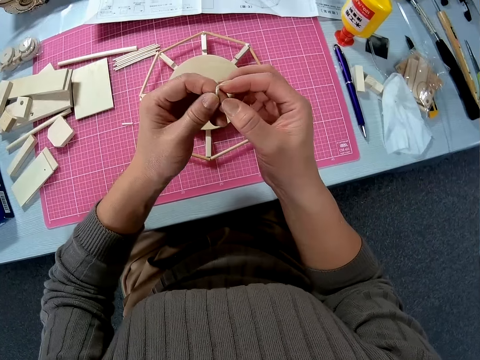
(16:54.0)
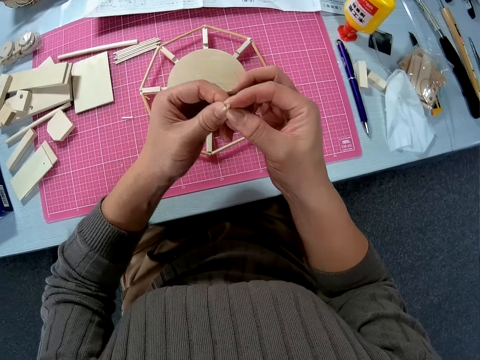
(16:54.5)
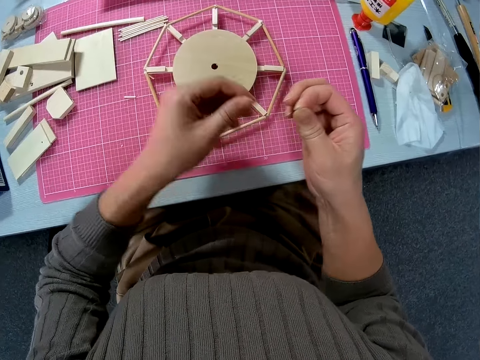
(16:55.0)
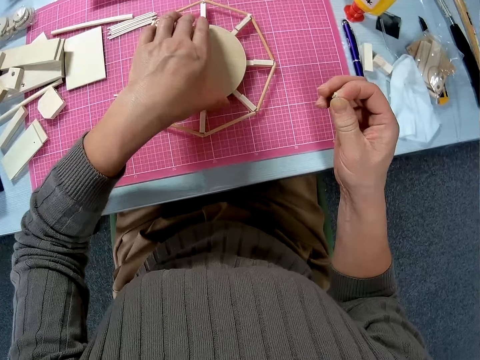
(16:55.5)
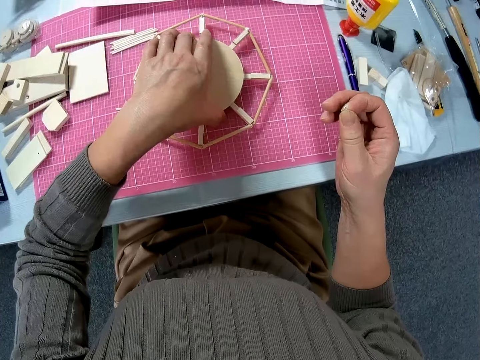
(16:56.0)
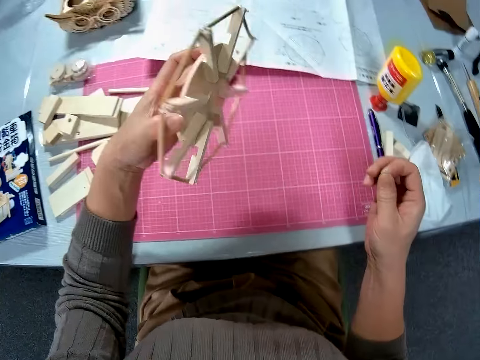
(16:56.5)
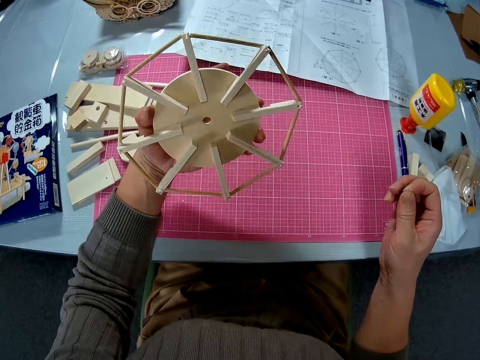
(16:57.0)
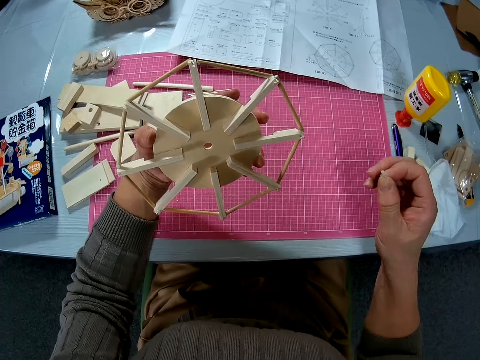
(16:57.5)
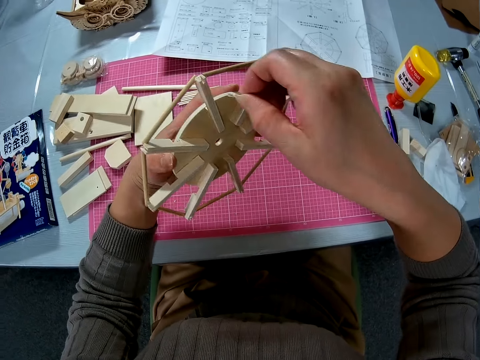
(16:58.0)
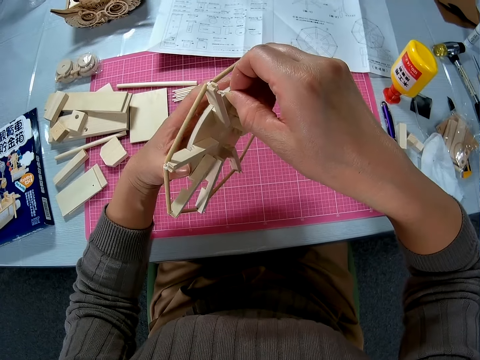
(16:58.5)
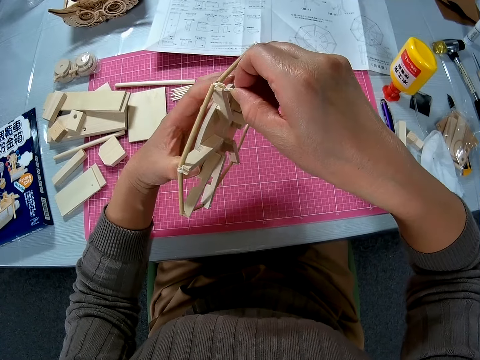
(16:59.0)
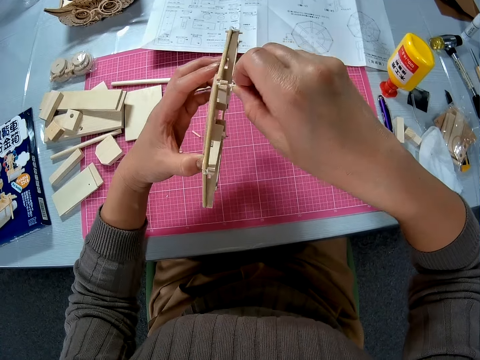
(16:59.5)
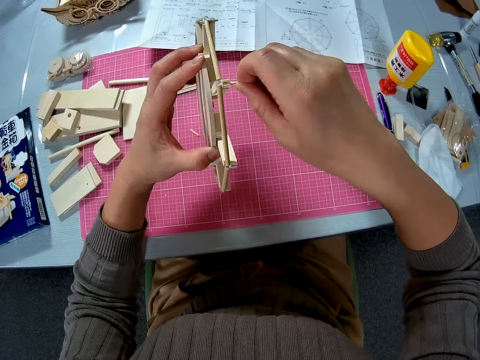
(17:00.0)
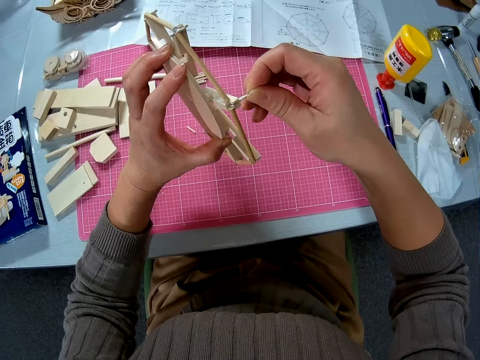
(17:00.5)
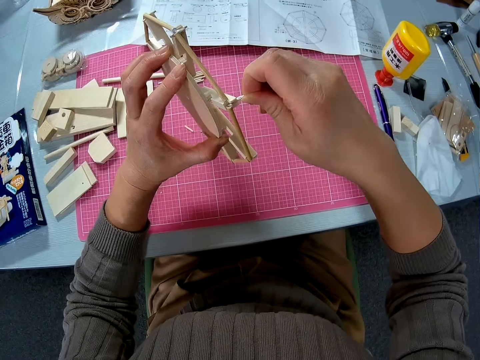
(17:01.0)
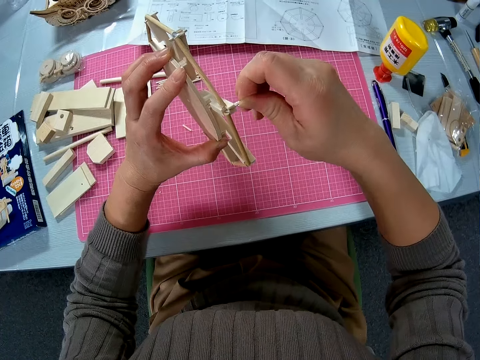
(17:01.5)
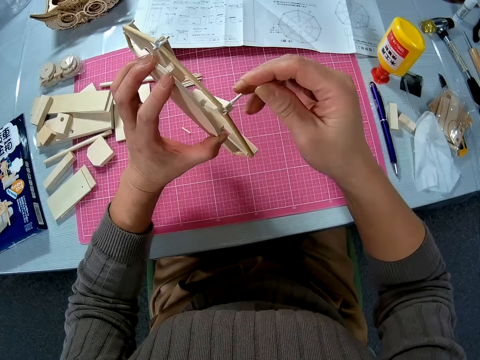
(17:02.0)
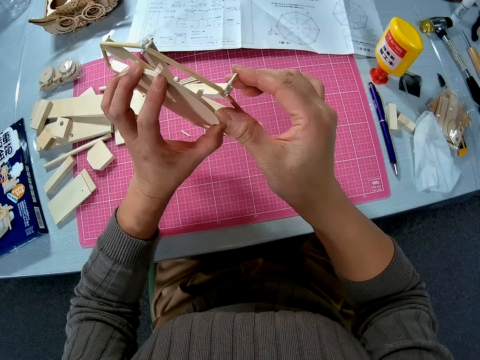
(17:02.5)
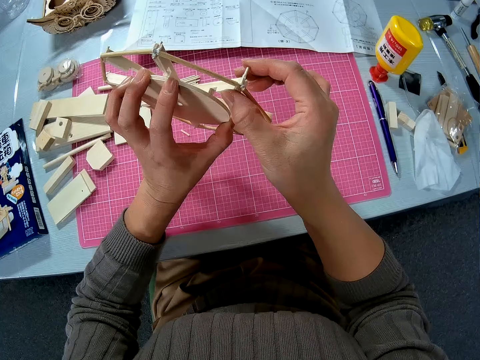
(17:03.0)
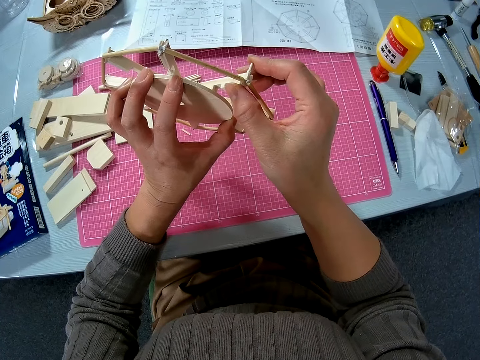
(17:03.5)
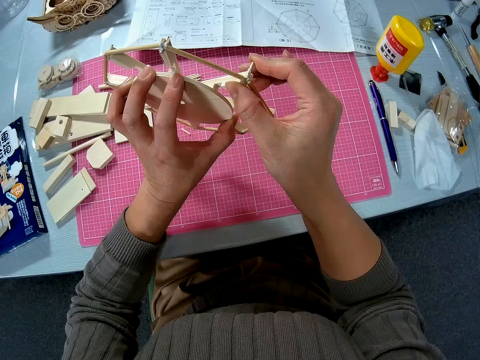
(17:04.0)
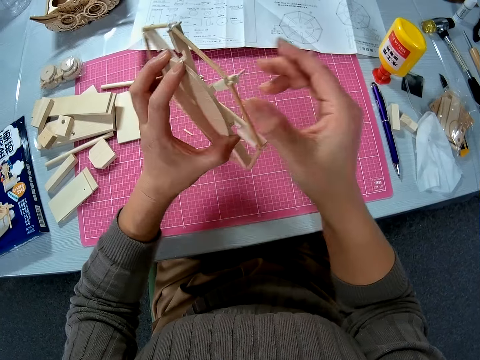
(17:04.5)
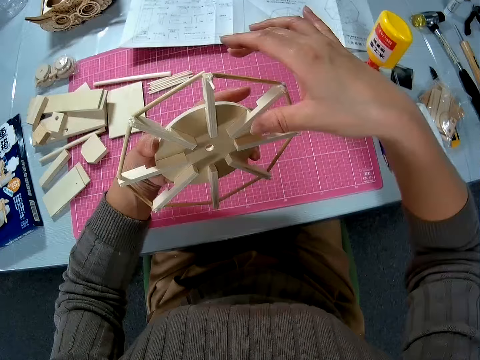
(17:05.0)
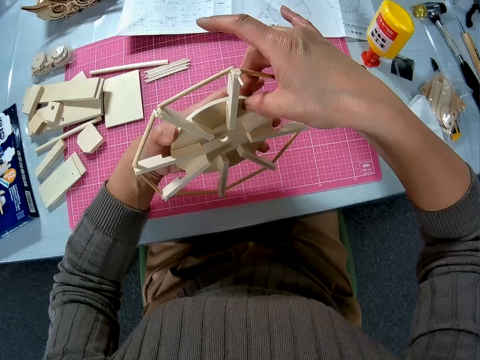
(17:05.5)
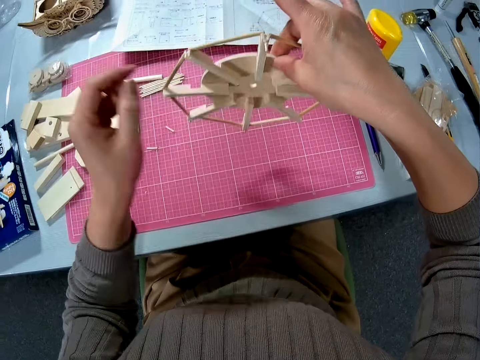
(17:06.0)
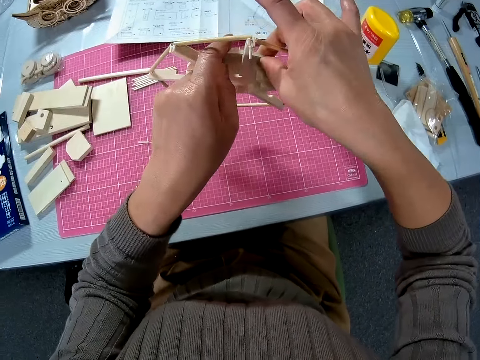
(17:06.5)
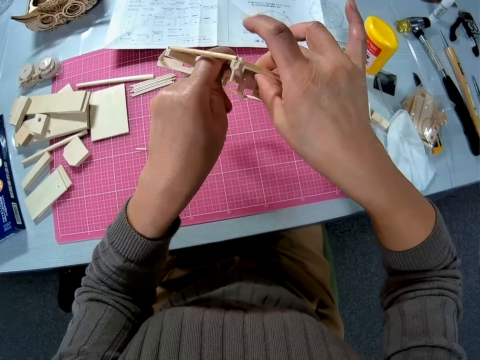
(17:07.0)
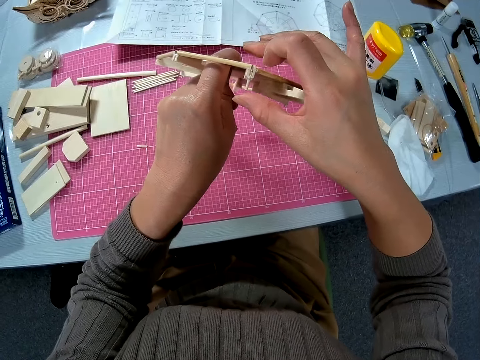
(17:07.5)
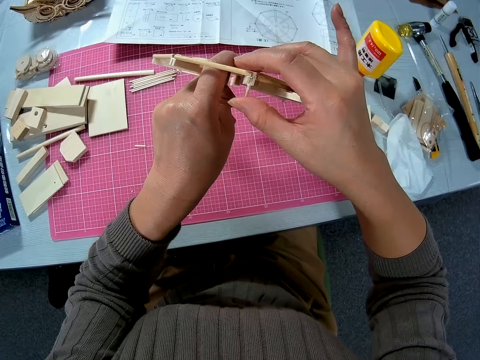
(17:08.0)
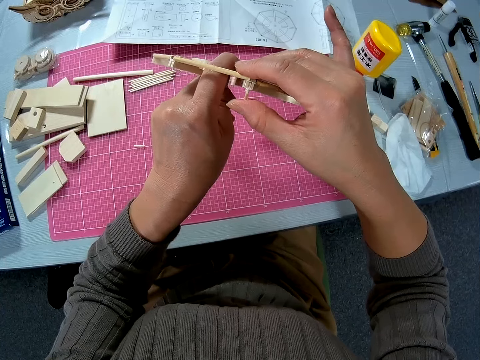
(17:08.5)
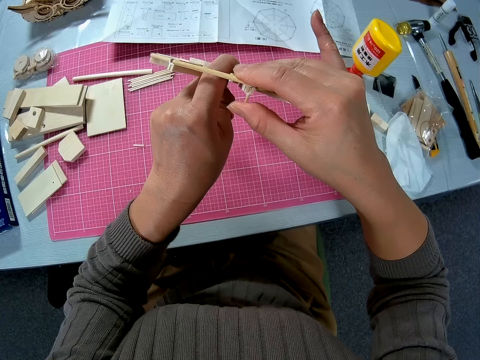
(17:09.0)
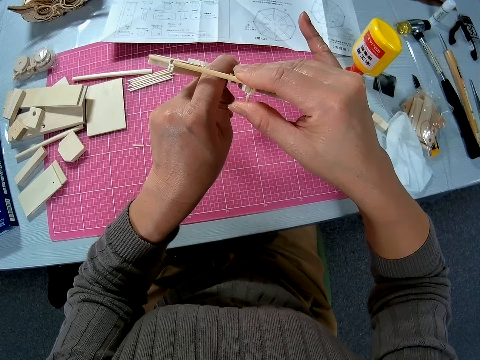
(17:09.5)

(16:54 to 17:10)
The camera wearer adjusts the piece of wood in his hands. He picks the circular board or woodwork from the mat. He looks at the circular board. He fixes the piece of wood in the circular board. He adjusts the woodwork in his hands.

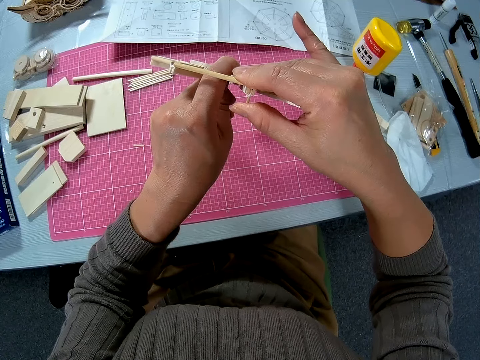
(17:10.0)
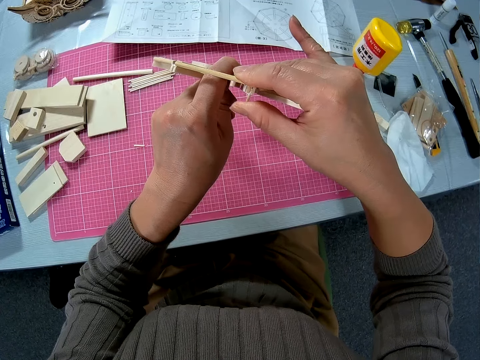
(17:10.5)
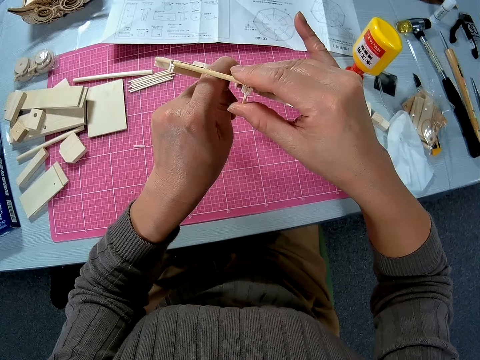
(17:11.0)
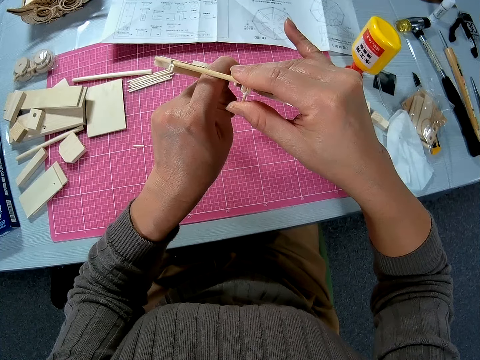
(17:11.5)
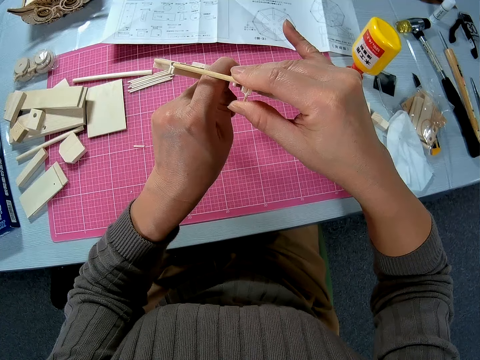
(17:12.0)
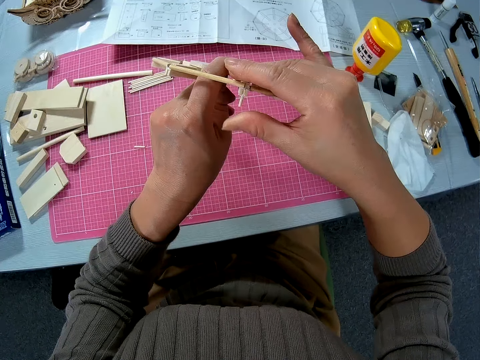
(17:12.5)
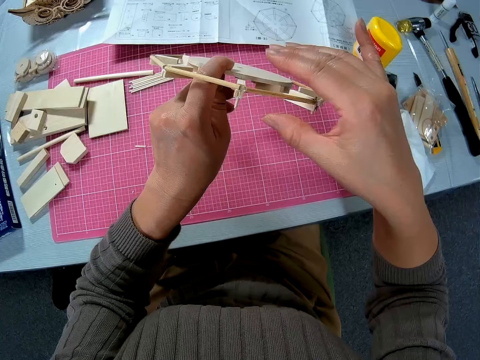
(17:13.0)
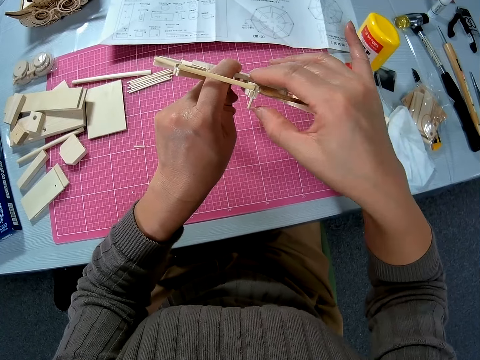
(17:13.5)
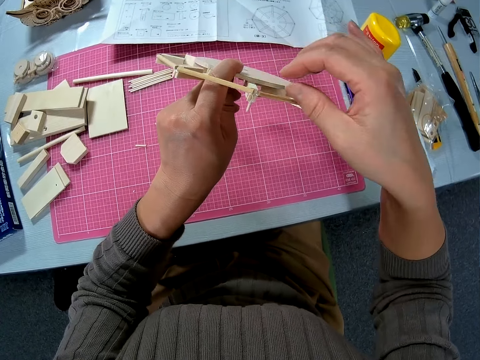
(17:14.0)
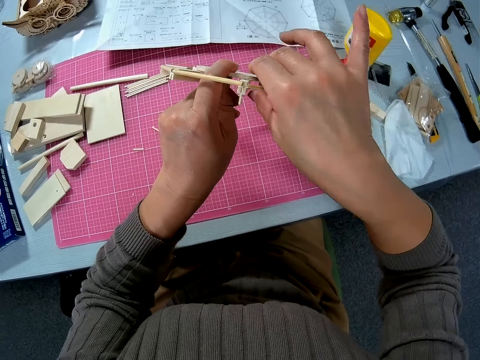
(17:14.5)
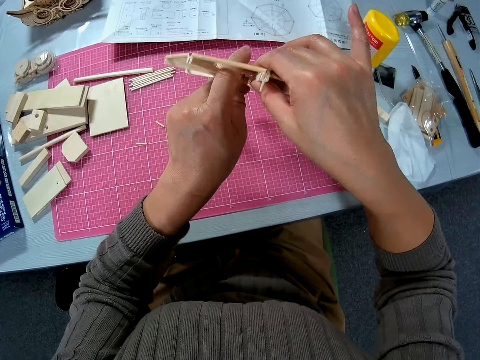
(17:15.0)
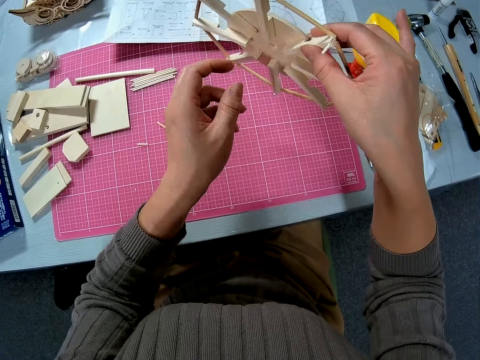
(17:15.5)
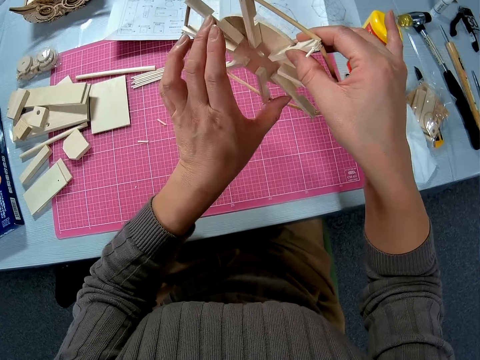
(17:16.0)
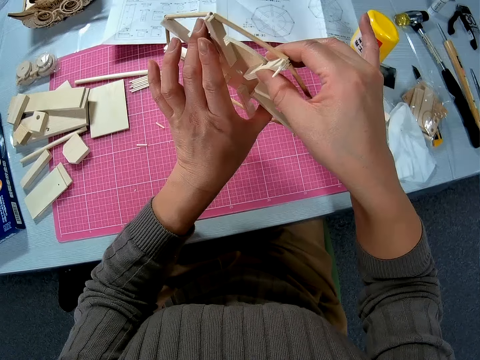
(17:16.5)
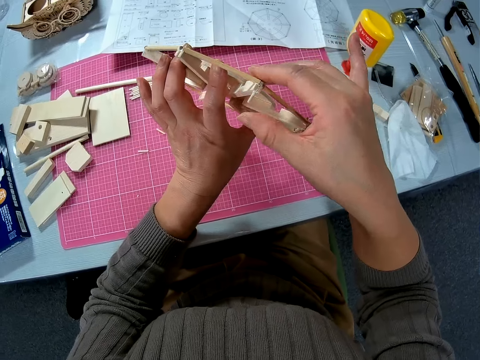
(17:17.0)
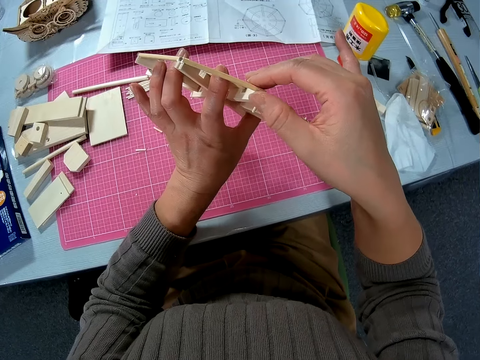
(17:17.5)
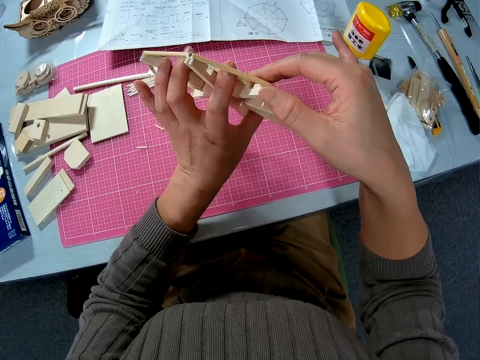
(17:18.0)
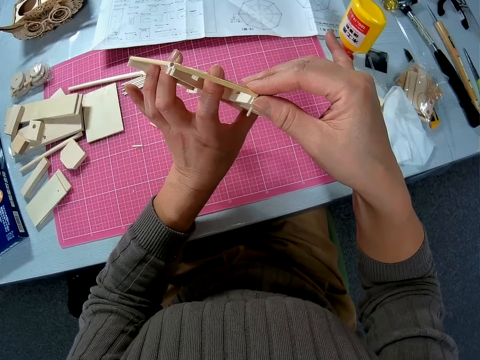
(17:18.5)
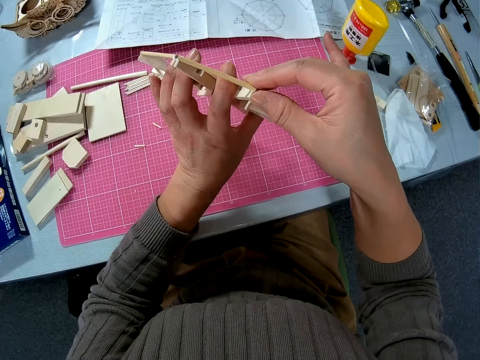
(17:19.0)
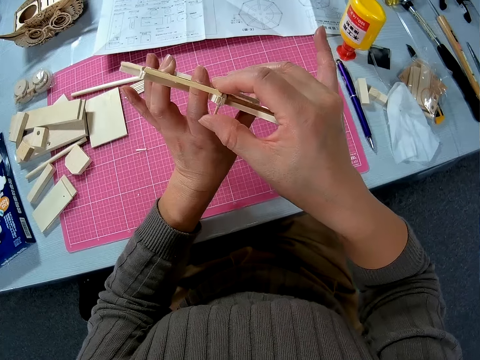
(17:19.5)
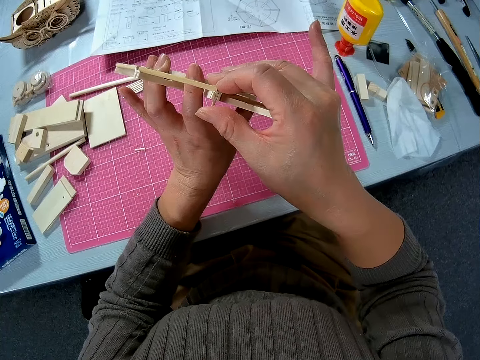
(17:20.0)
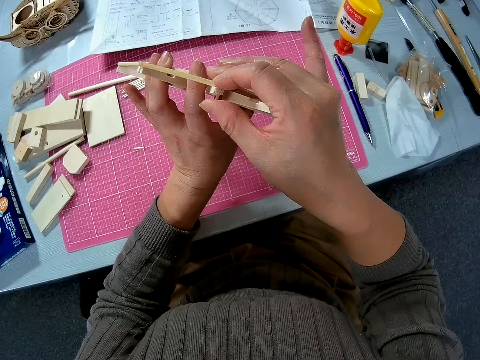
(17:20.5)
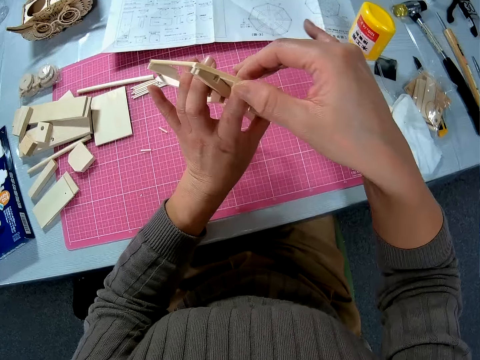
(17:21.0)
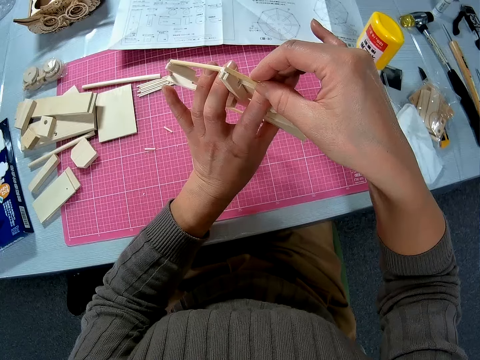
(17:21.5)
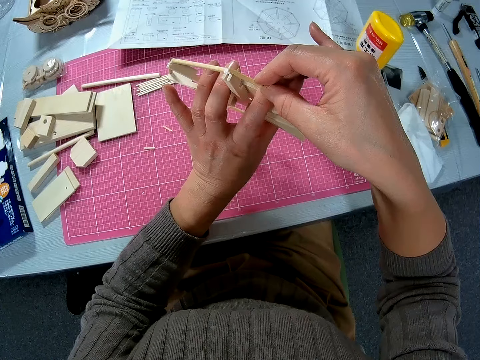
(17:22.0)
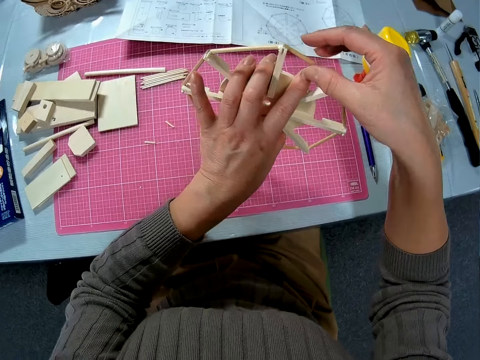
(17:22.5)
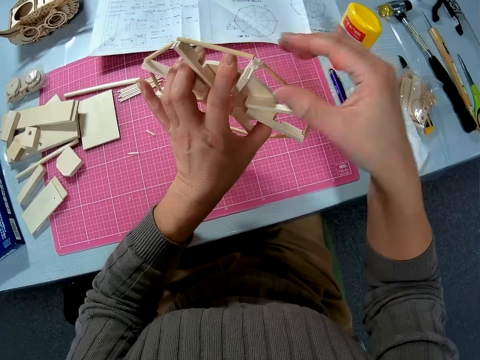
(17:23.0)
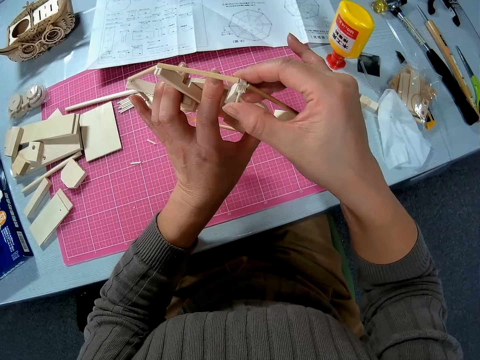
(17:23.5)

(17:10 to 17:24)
The camera wearer joins the piece of wood to the woodwork. He adjusts the woodwork in his hands. He joins the piece of wood to the woodwork.
